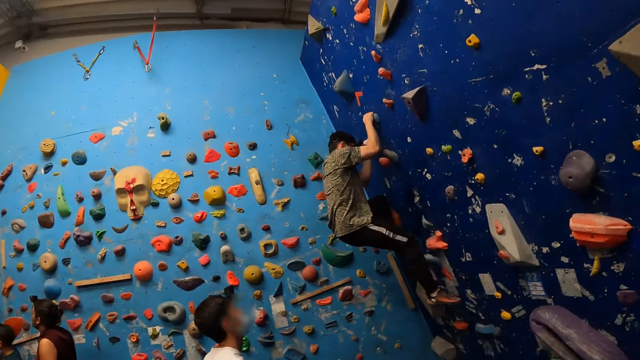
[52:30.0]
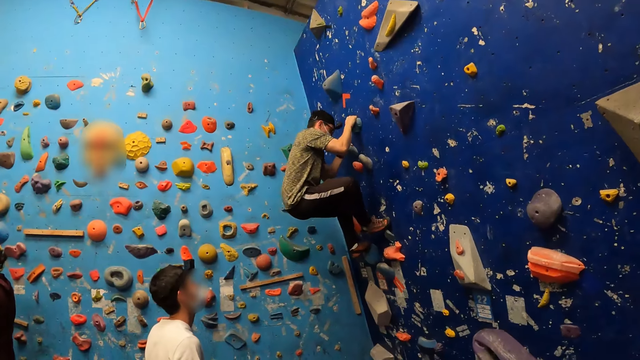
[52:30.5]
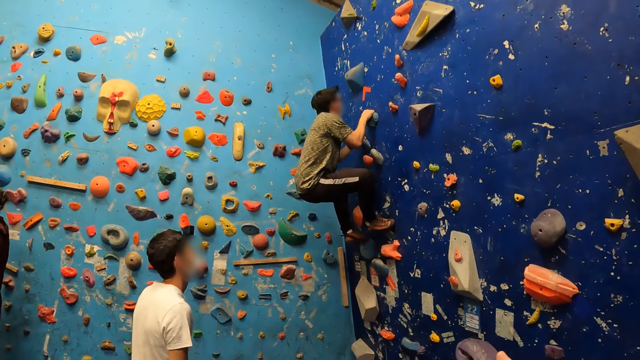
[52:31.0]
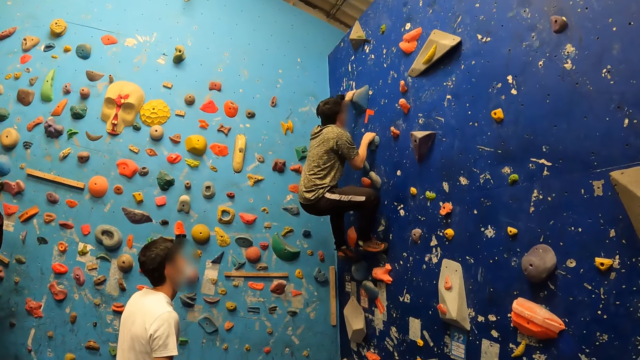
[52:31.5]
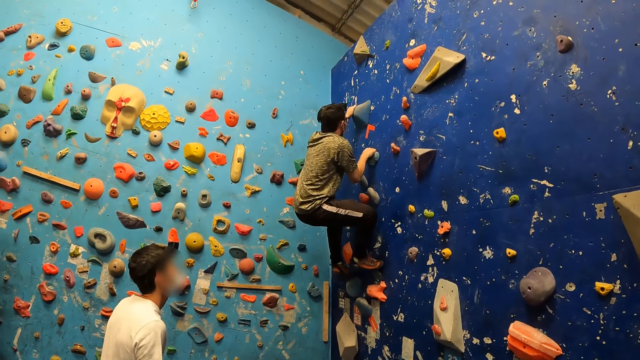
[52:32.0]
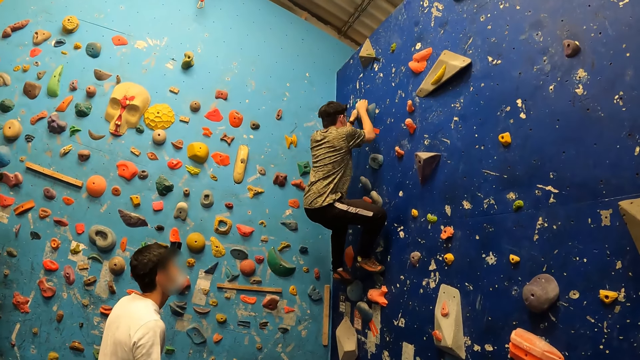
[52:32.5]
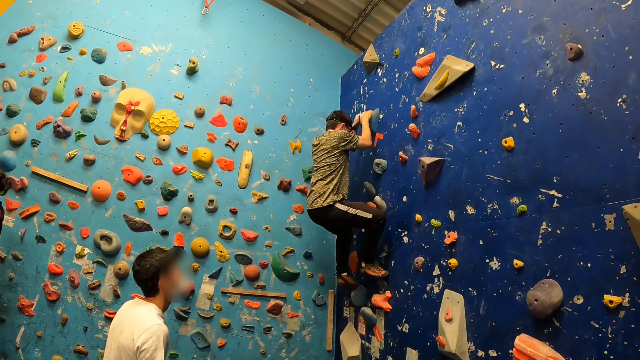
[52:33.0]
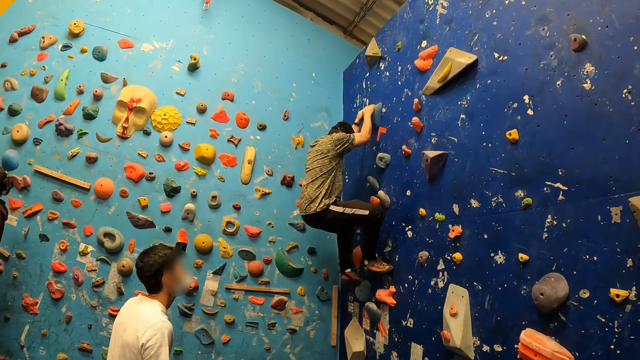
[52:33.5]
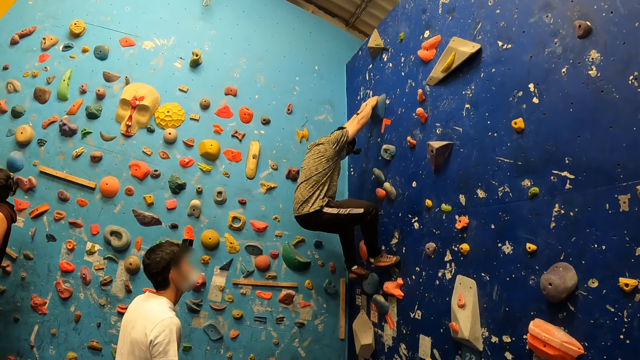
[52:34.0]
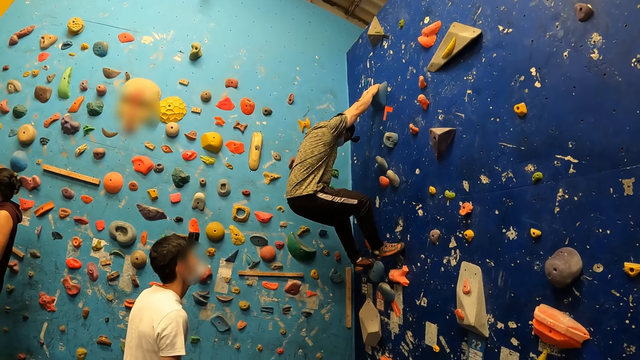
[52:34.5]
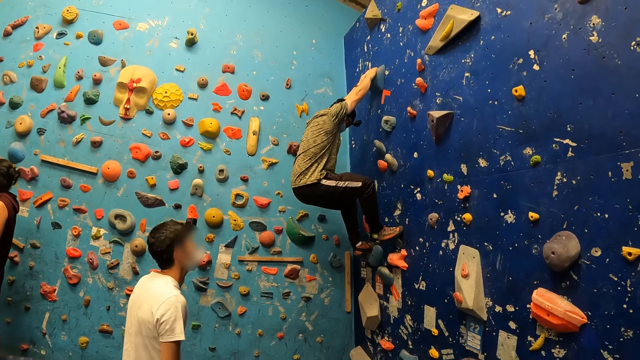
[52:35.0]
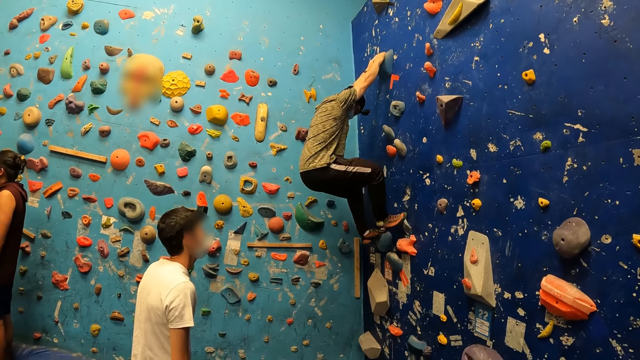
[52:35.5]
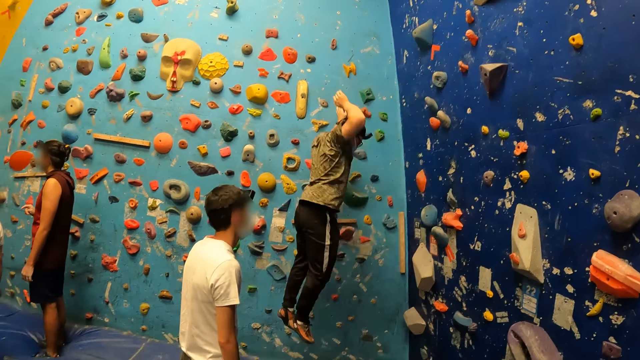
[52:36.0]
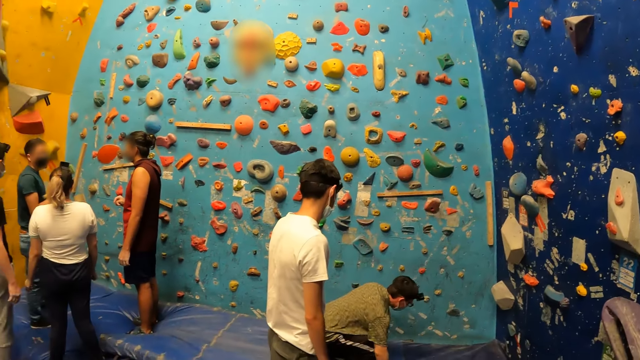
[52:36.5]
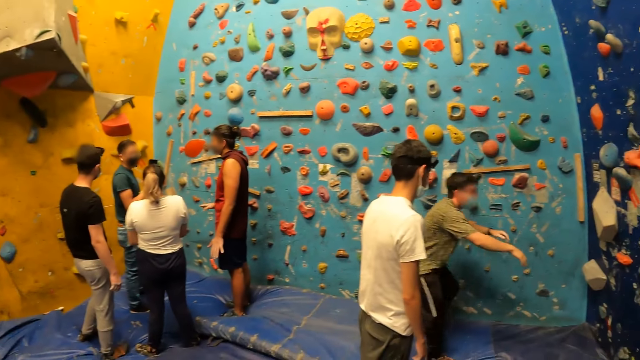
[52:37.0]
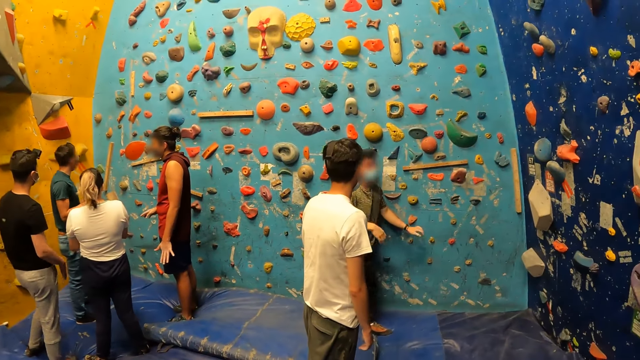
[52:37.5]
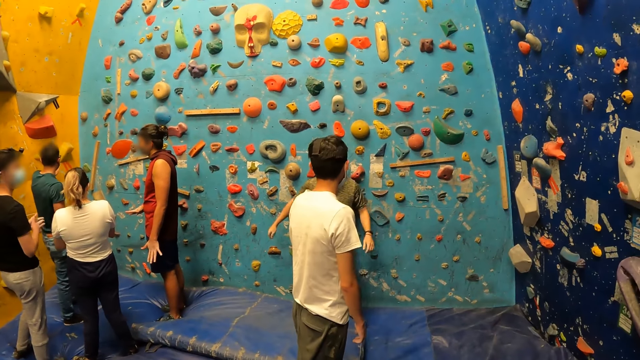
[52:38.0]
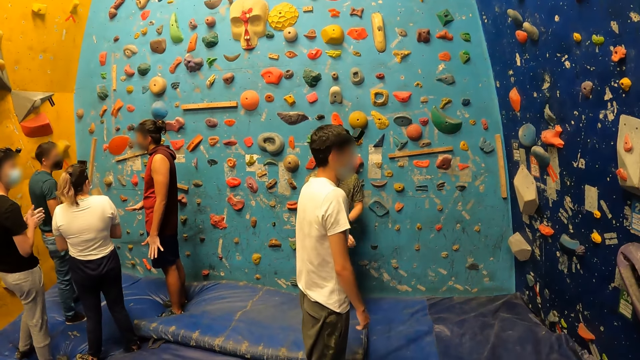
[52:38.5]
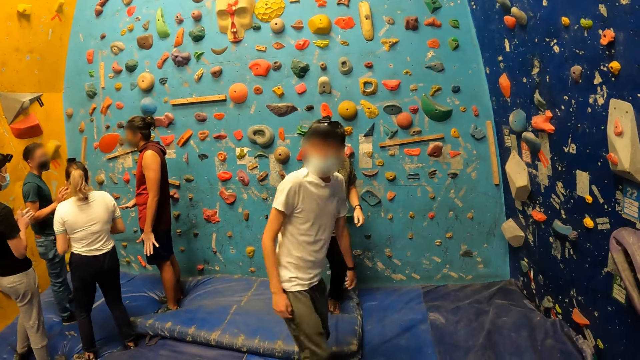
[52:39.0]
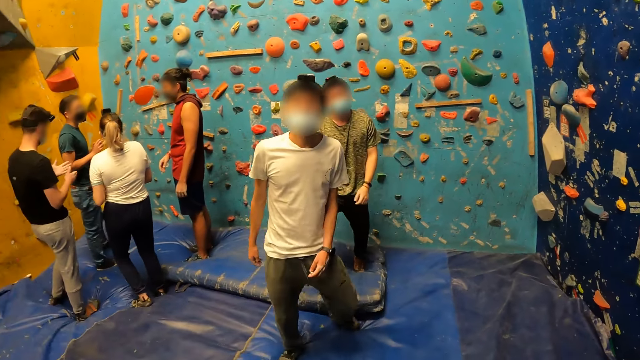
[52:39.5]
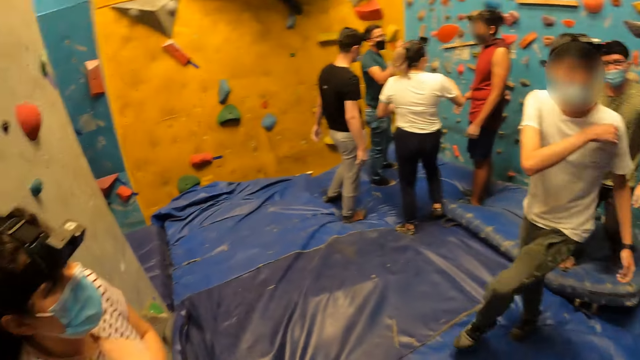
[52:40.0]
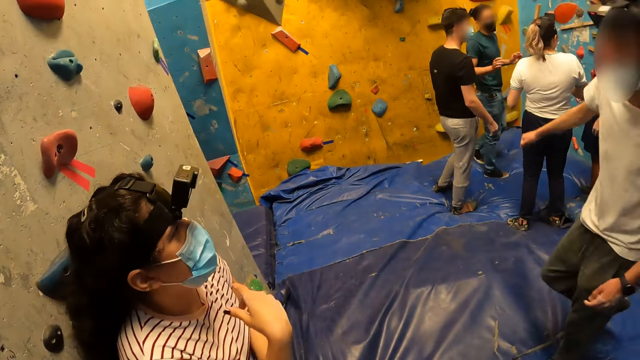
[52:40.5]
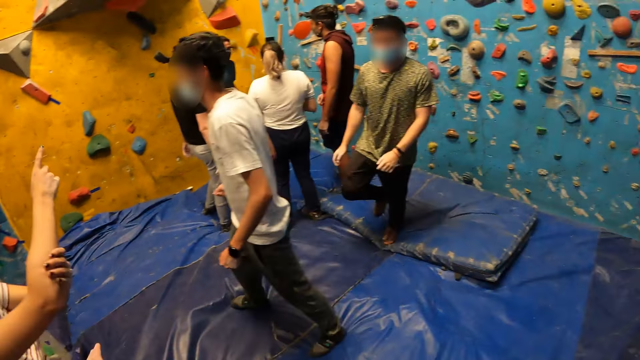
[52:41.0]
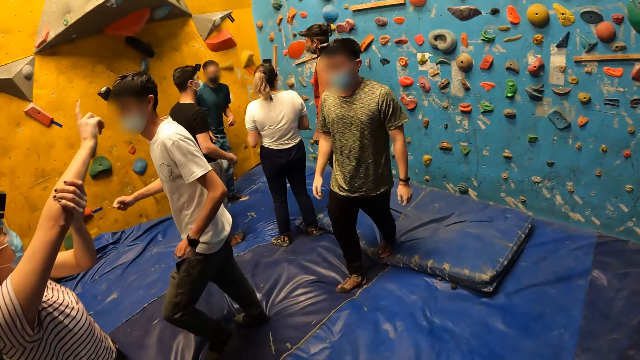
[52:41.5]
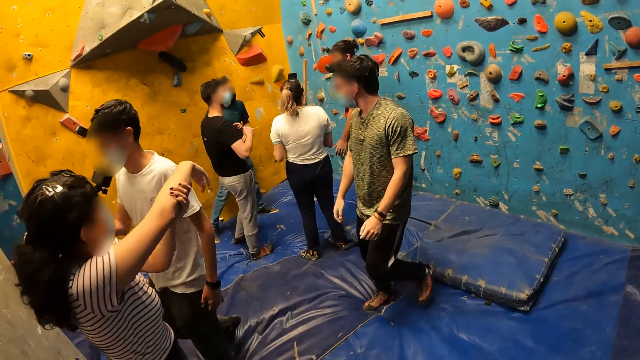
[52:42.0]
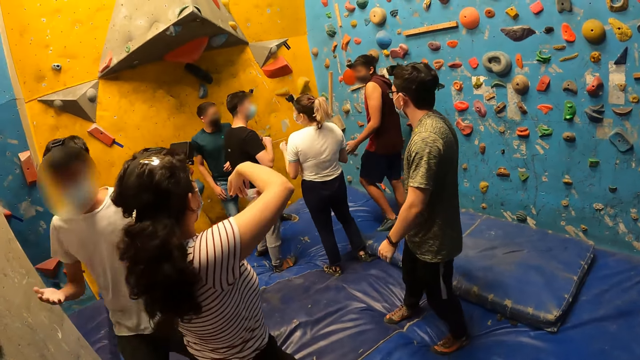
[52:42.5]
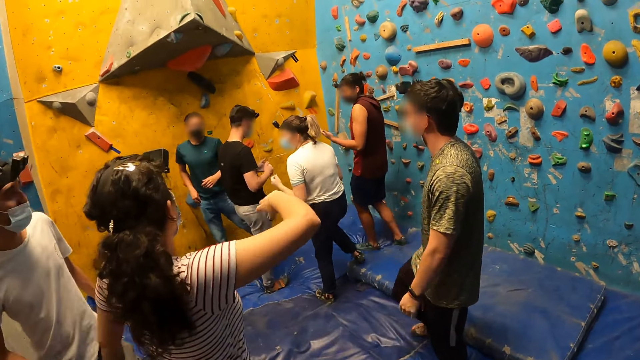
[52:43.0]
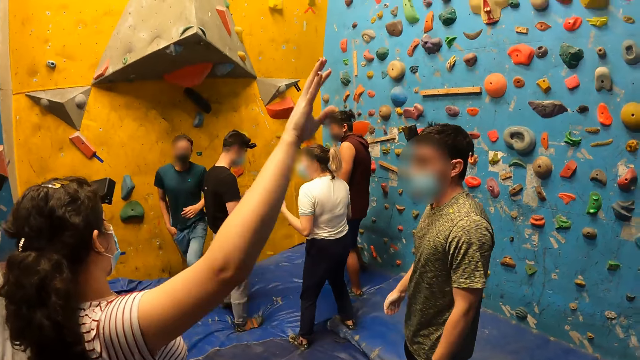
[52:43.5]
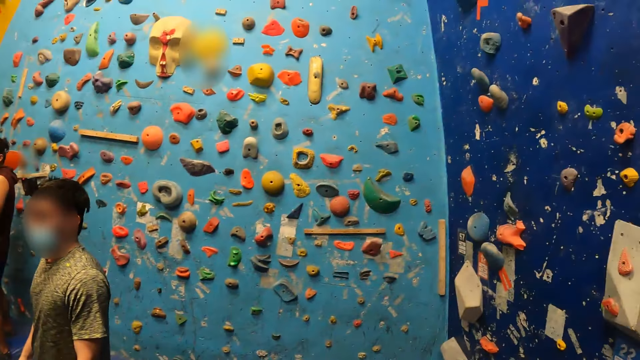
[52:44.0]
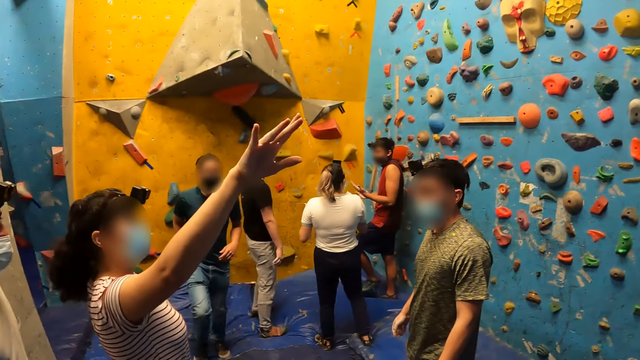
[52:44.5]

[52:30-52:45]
A man converses with the camera wearer. The woman converses with another man.

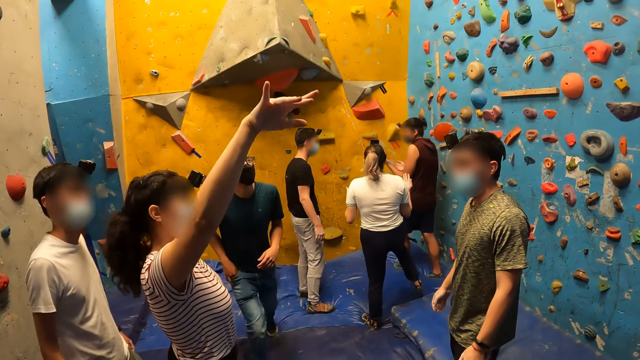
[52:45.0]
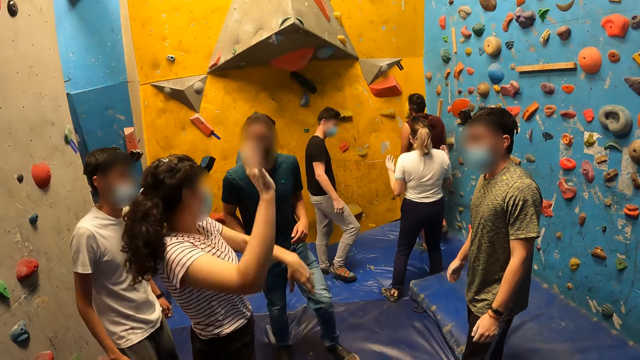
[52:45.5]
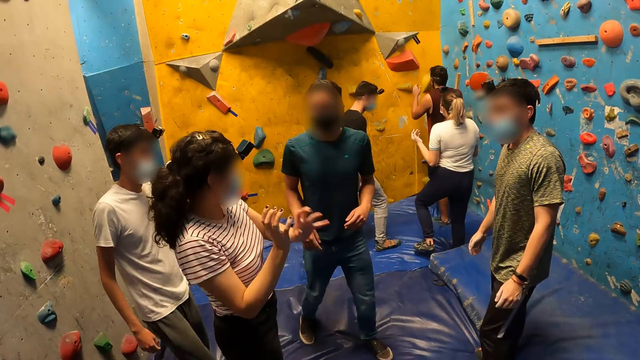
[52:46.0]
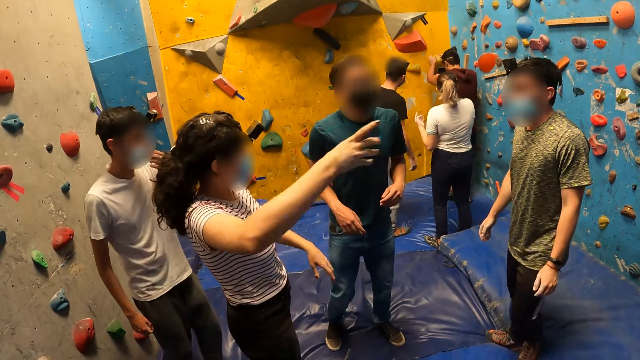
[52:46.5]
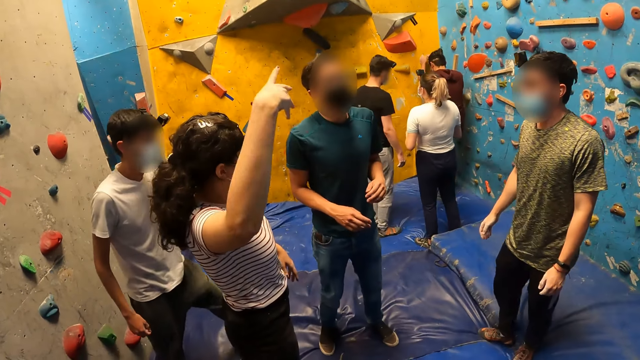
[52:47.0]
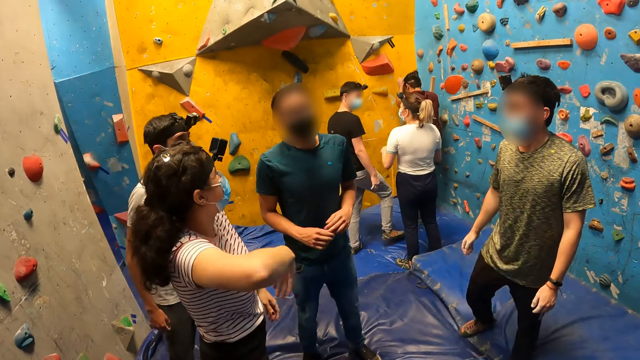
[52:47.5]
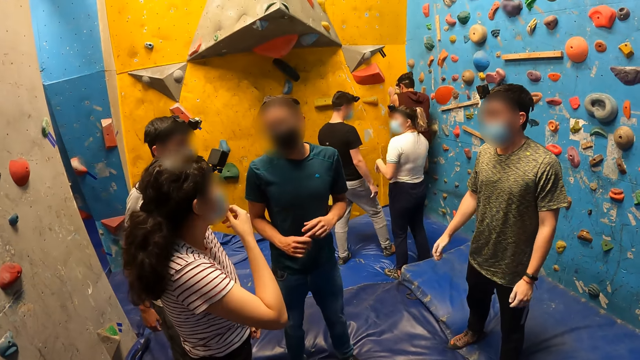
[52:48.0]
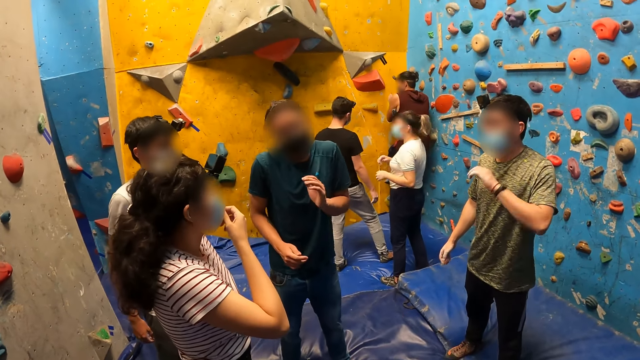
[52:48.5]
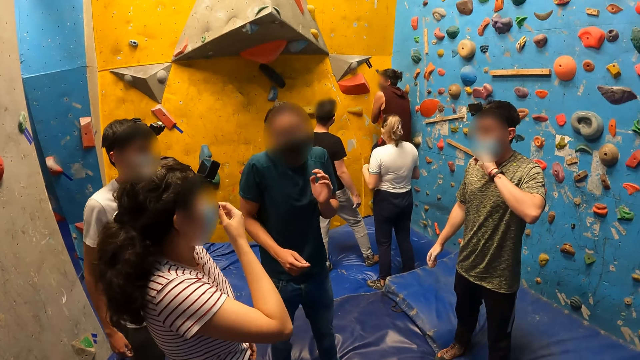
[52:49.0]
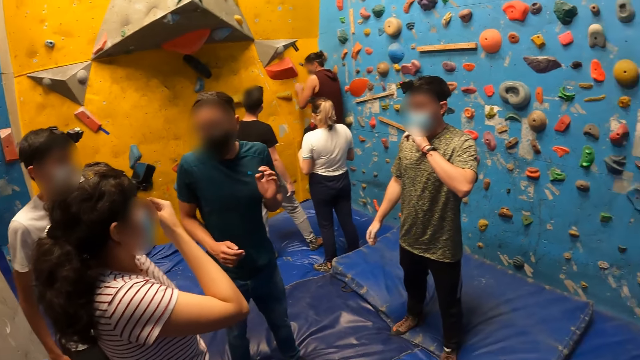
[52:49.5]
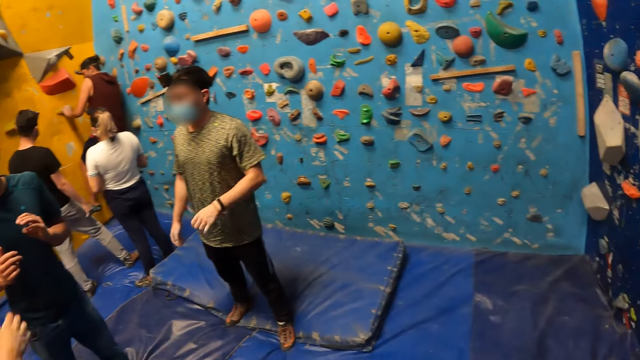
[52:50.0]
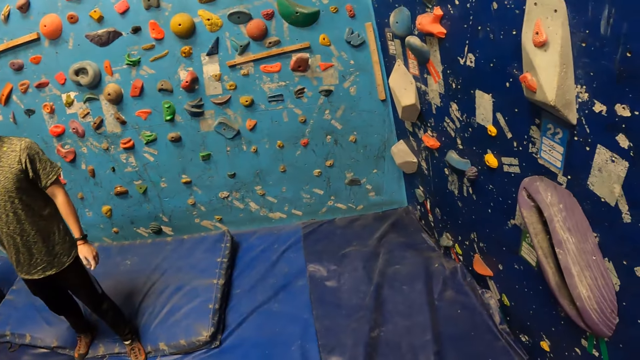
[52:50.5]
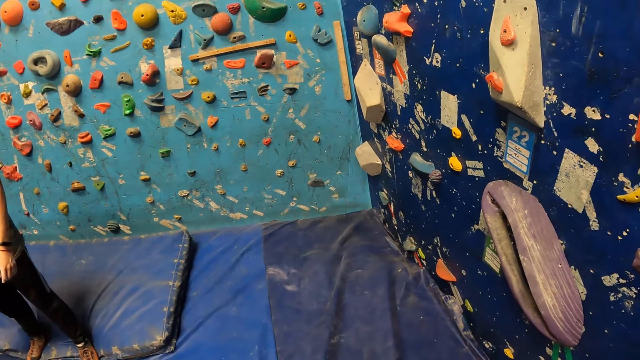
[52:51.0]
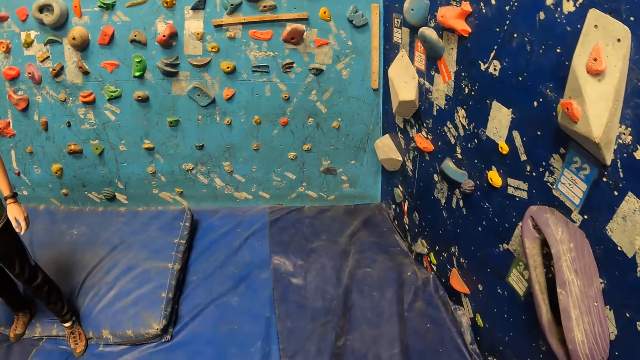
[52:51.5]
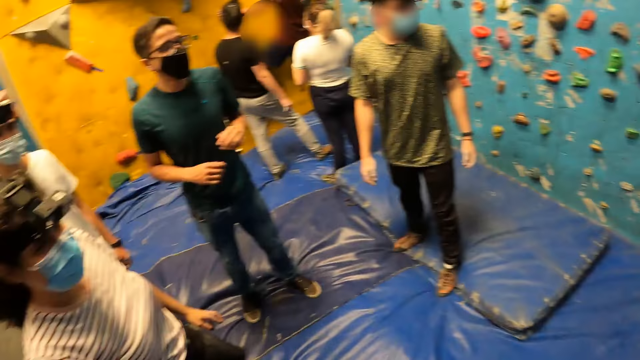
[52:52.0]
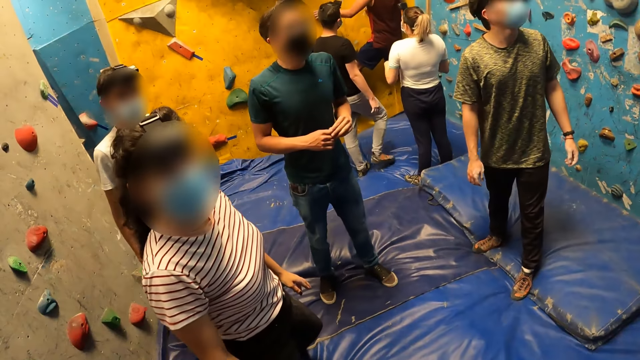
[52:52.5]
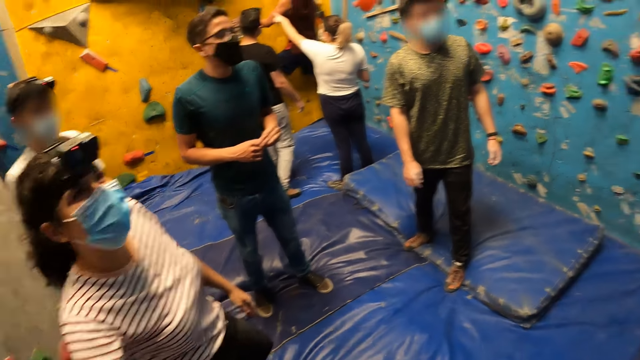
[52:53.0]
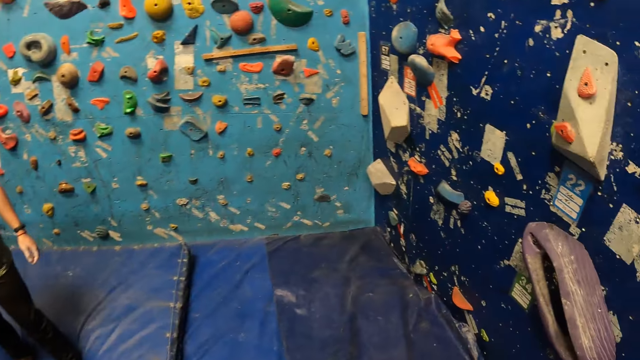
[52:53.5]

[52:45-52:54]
The woman converses with the camera wearer.
